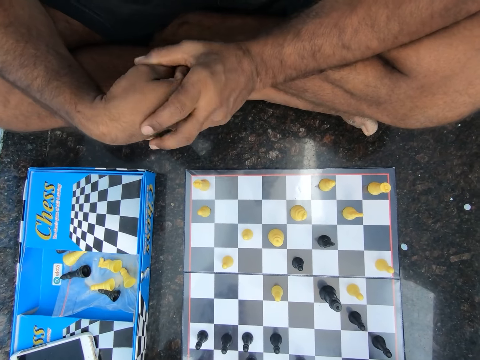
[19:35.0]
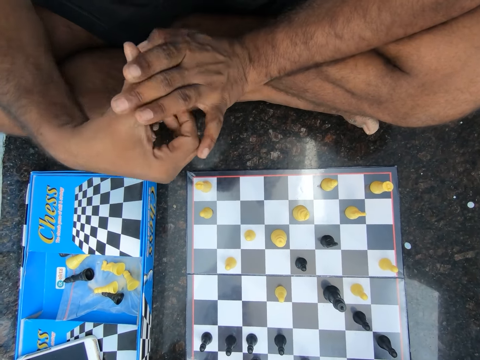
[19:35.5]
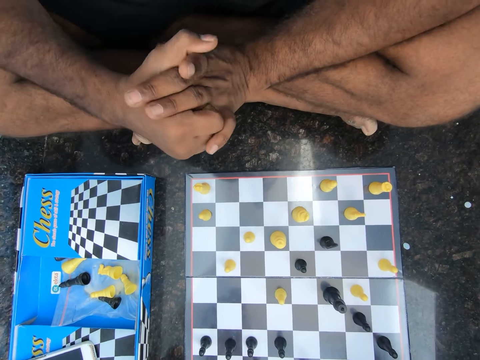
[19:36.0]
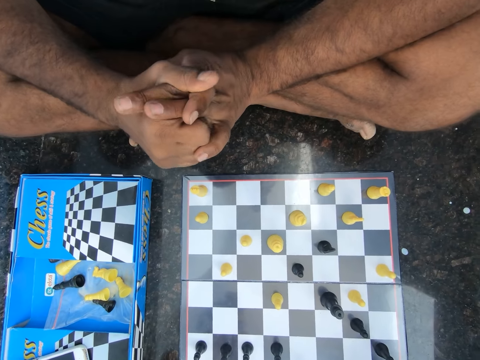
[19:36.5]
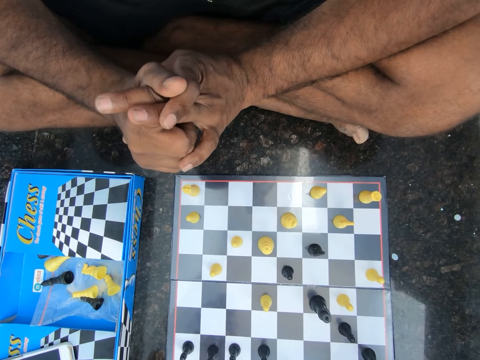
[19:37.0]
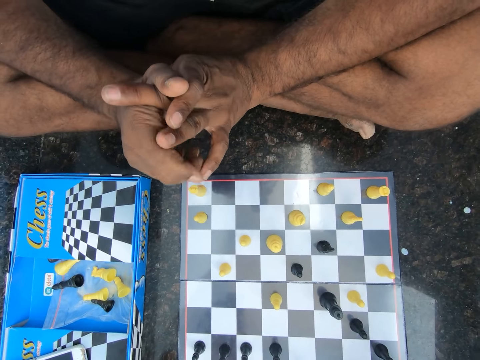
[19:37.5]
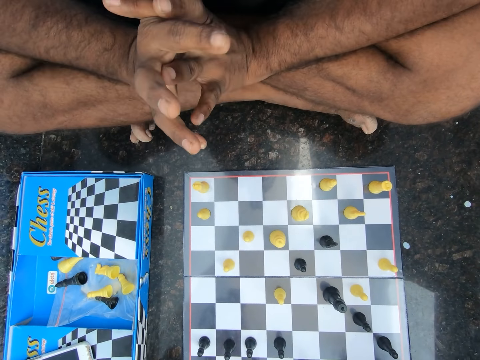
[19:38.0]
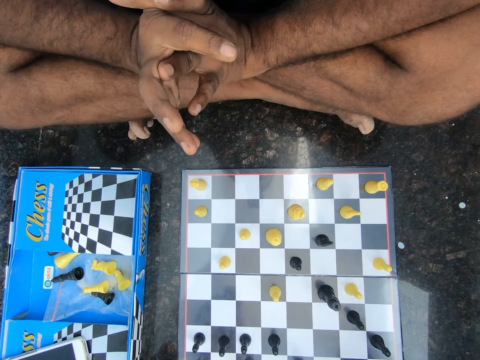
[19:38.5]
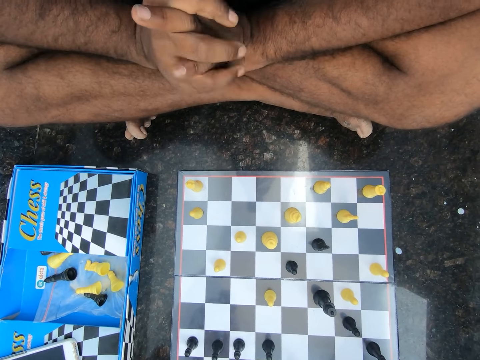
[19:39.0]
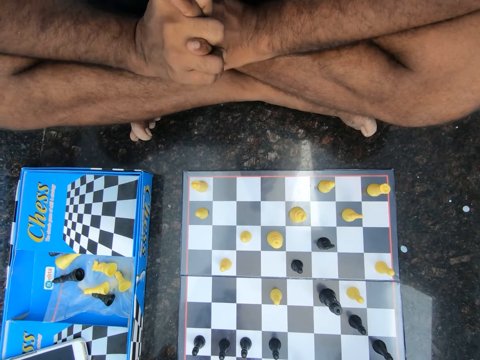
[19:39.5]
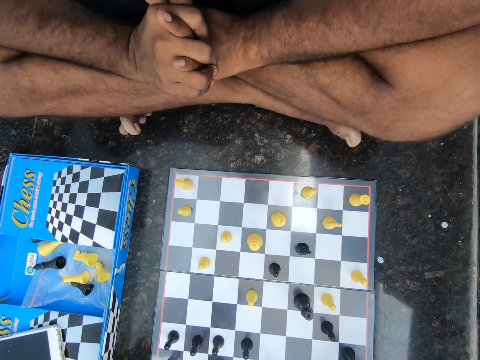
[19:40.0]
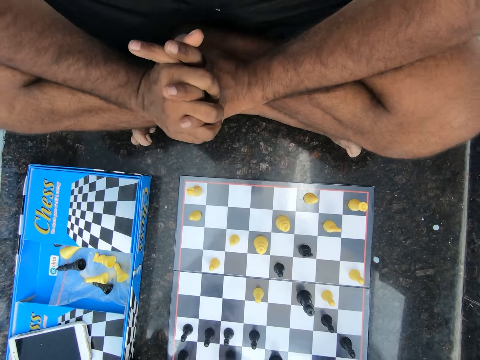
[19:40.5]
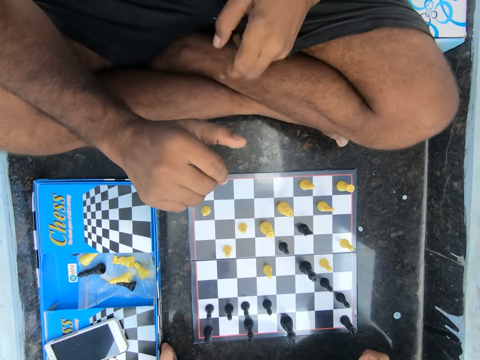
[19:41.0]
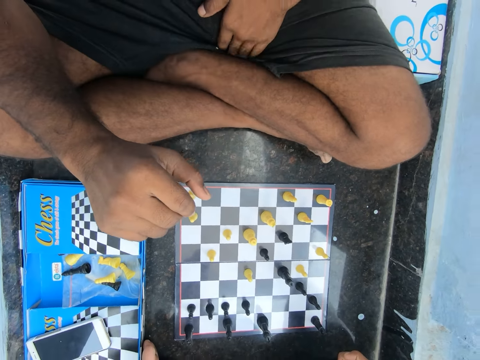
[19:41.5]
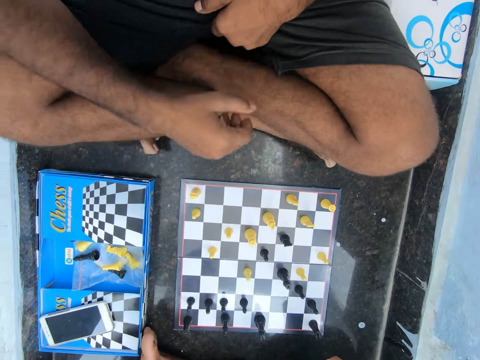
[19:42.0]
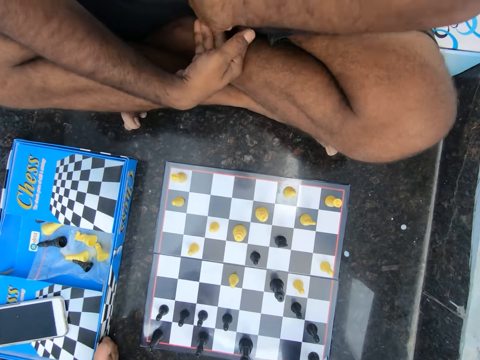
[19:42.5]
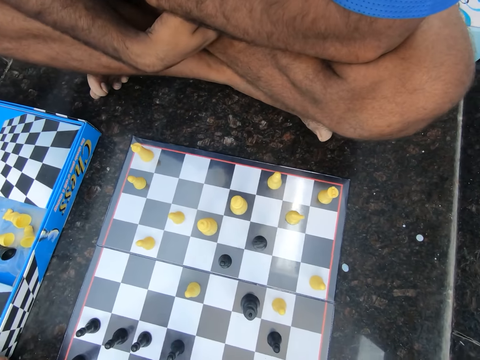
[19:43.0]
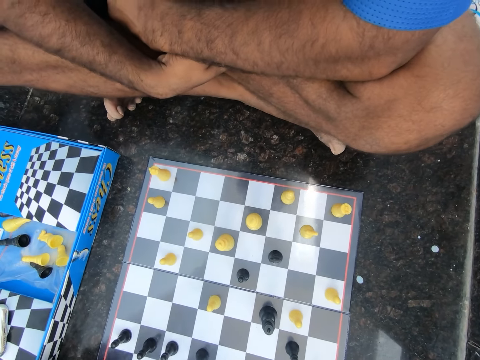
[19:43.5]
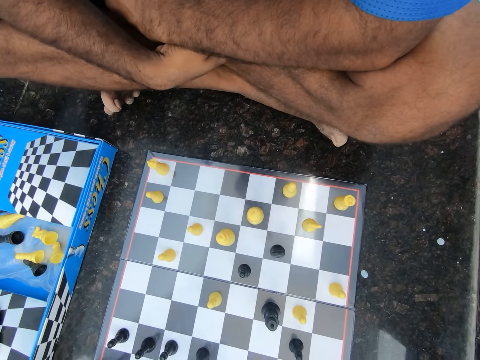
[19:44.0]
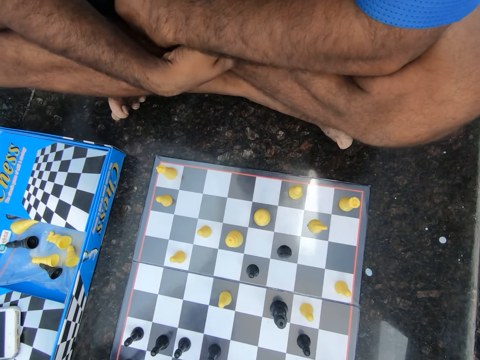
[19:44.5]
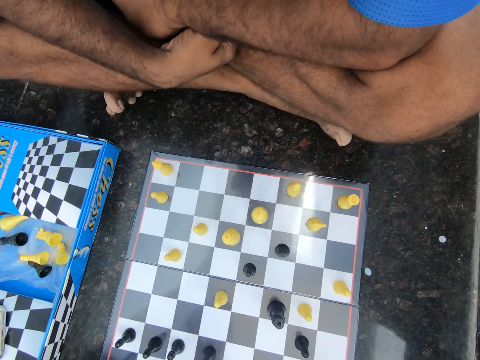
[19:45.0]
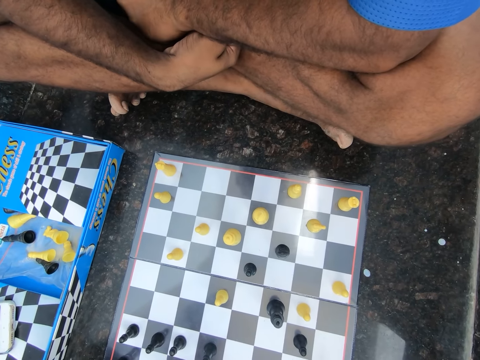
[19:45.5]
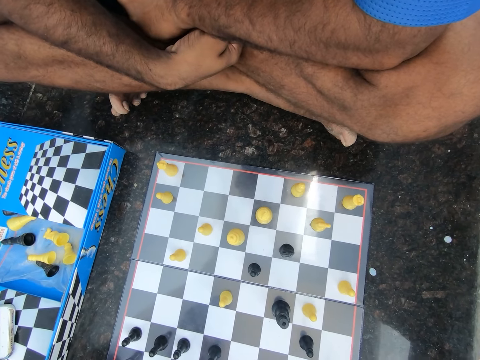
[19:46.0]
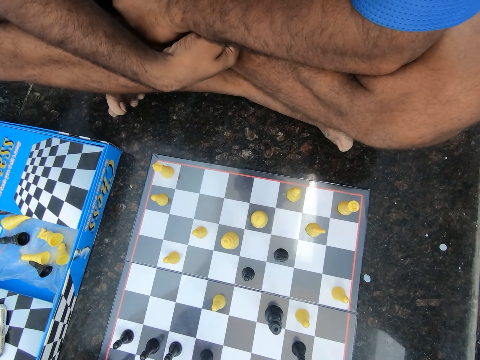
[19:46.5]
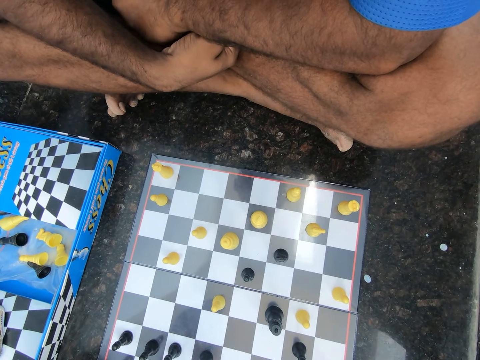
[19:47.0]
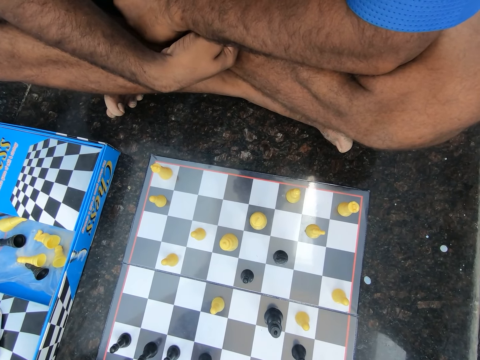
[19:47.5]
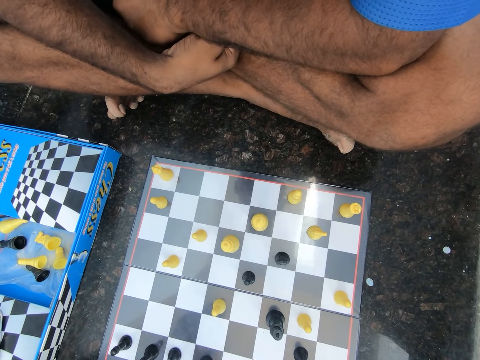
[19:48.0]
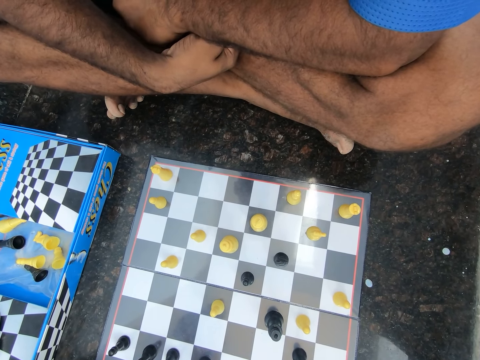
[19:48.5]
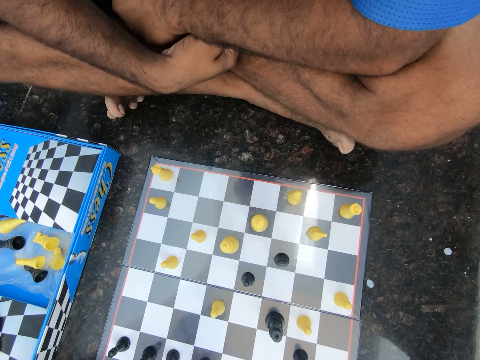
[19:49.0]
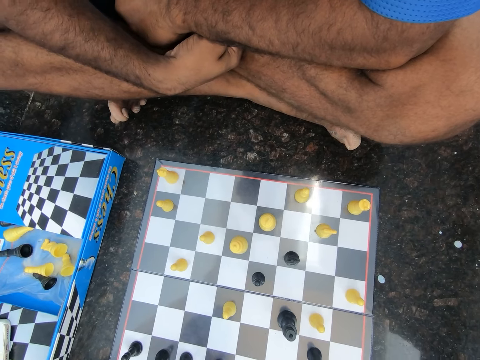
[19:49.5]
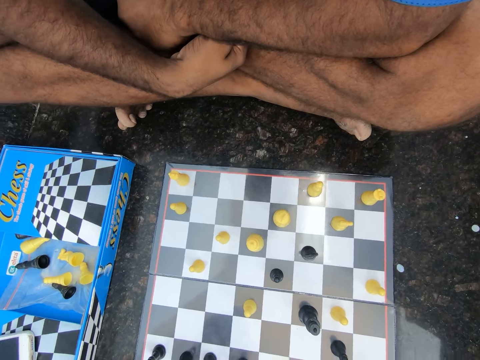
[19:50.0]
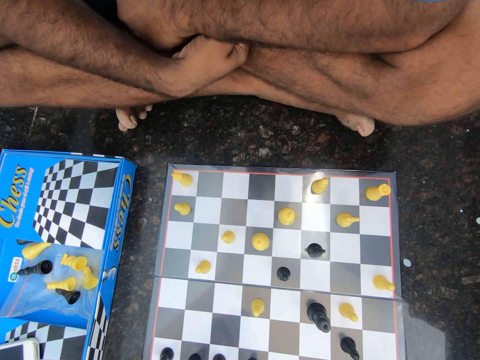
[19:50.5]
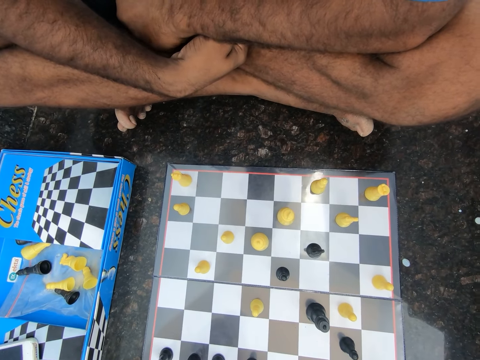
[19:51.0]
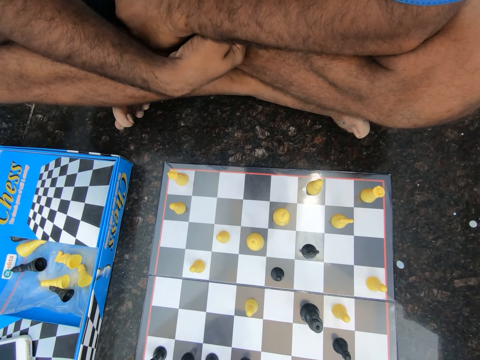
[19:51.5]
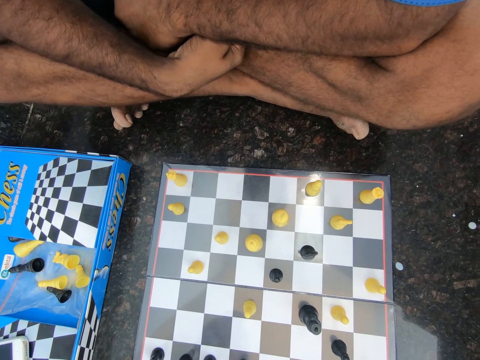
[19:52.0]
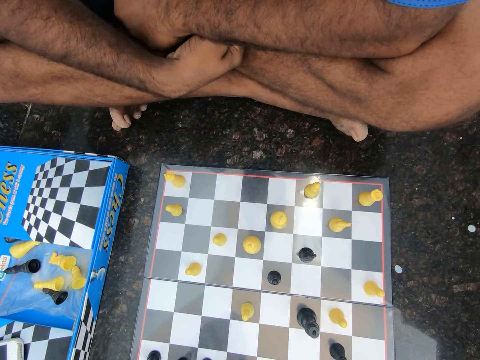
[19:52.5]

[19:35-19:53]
The man fumbles with his hands. He interlocks his hands, disengages his hands, scratches his shorts, and interlocks his hands. He adjusts his hands. He moves his hand gently.

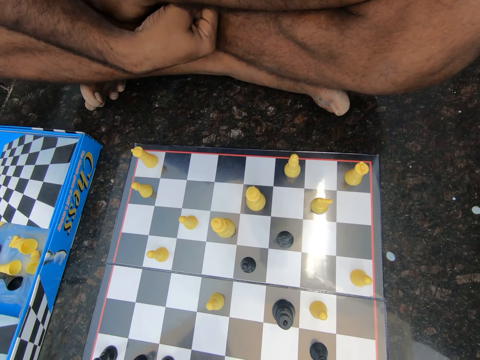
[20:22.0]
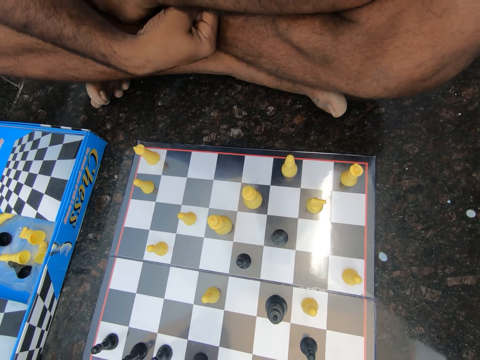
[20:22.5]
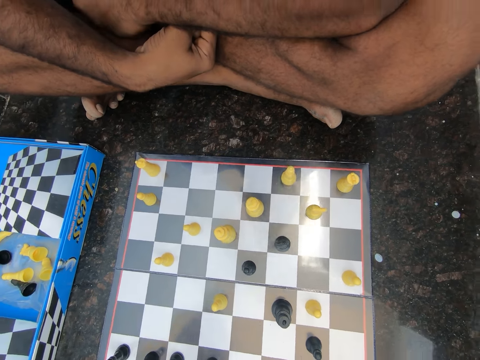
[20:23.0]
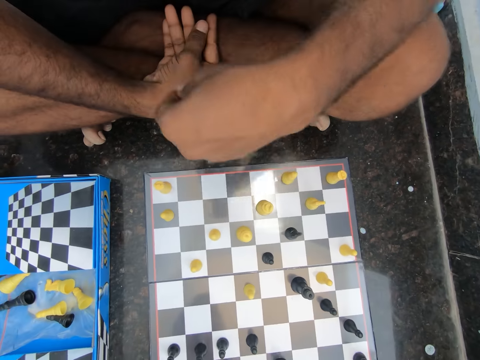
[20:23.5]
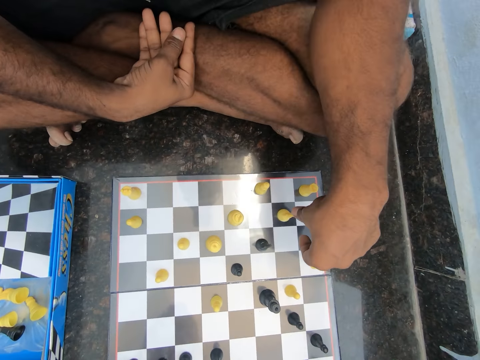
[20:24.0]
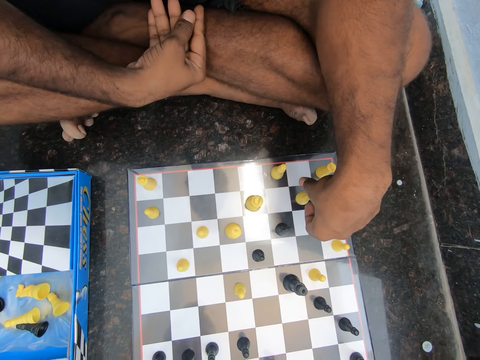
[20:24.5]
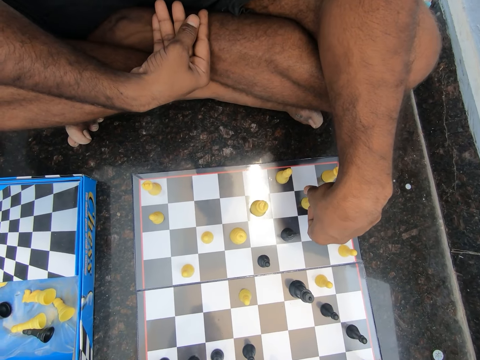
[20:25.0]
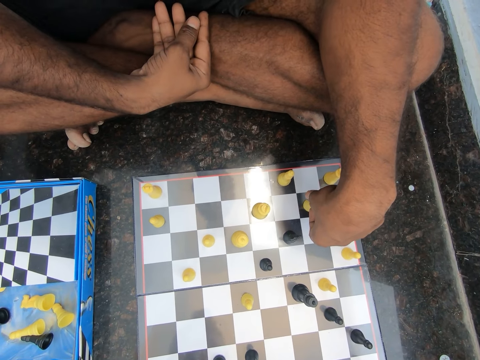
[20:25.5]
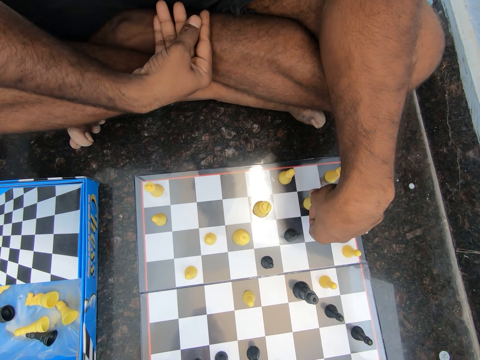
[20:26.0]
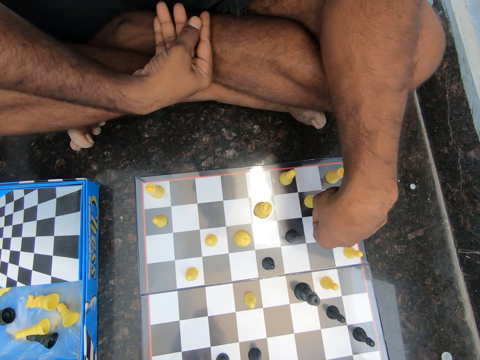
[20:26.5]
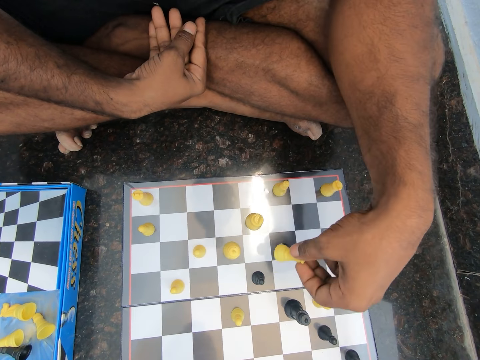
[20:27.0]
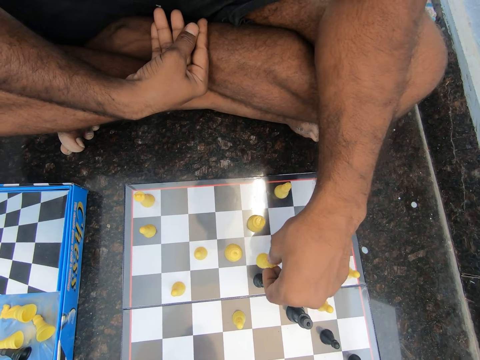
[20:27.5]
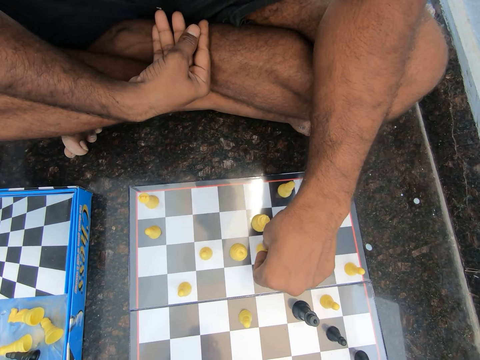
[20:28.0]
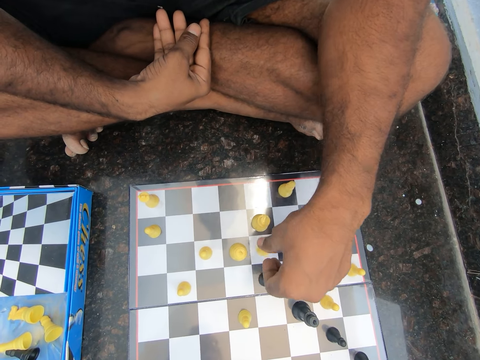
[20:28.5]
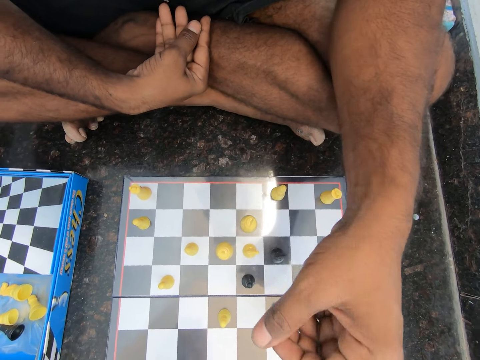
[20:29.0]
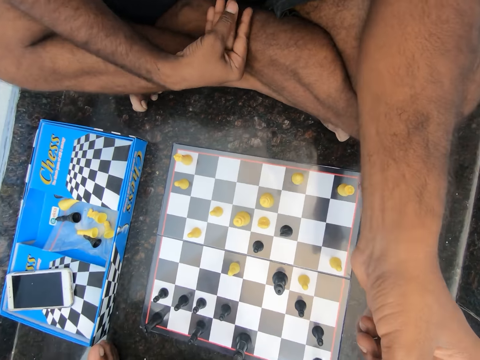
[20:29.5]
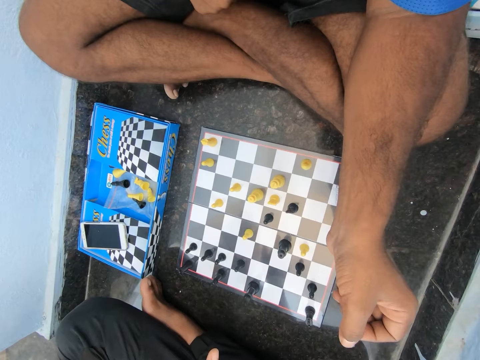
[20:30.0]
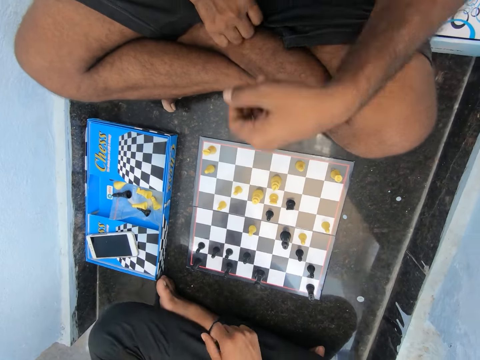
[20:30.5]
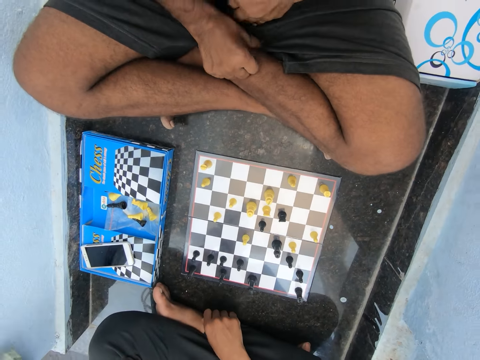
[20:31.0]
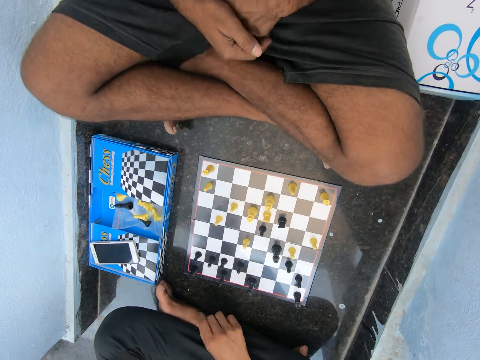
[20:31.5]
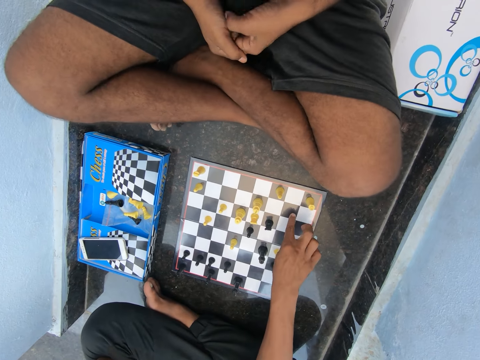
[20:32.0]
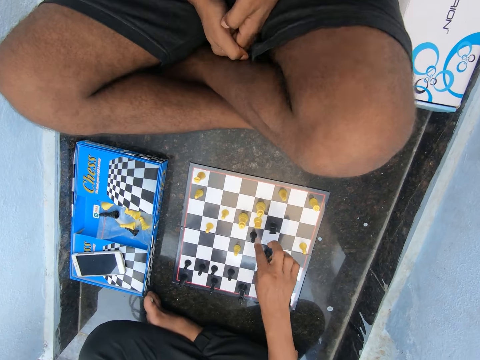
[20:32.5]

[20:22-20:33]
The man moves his hand, plays chess on the floor of the room, holds a chess piece, and moves the chess piece. He moves a hand. The camera wearer points a finger. The man moves a hand, puts hands on his lap, adjusts his hands, and puts hands together. The camera wearer points at the chess board. They discuss with the man in the room.
